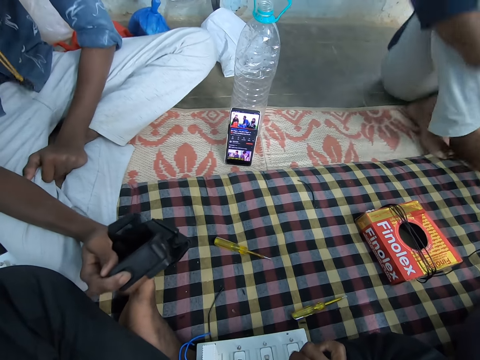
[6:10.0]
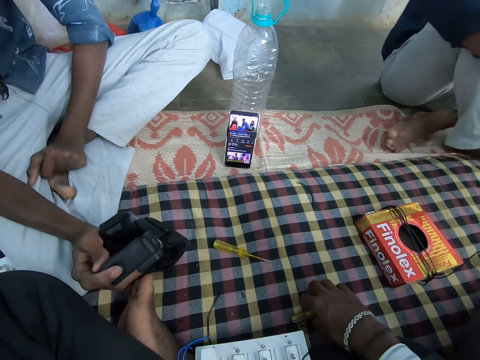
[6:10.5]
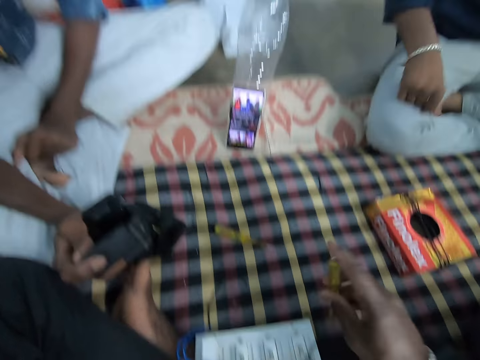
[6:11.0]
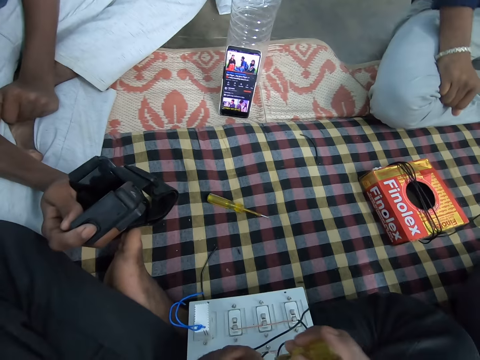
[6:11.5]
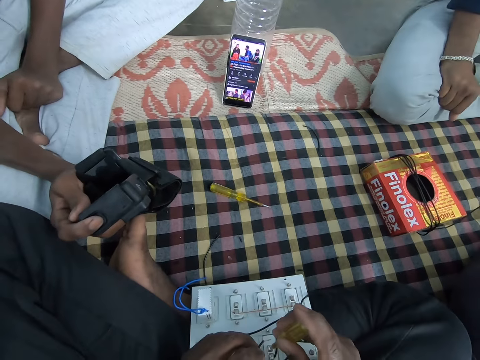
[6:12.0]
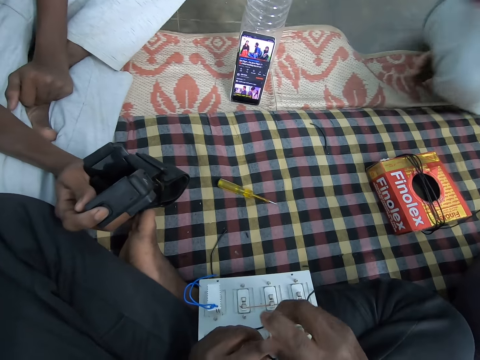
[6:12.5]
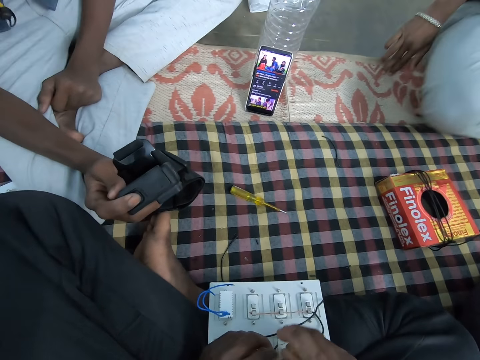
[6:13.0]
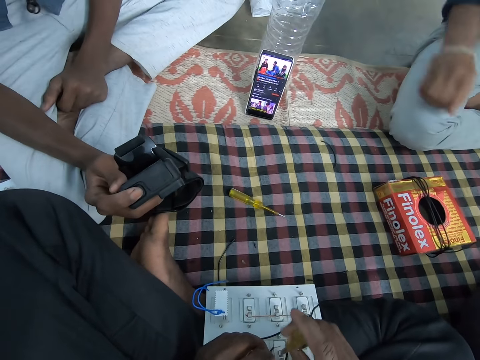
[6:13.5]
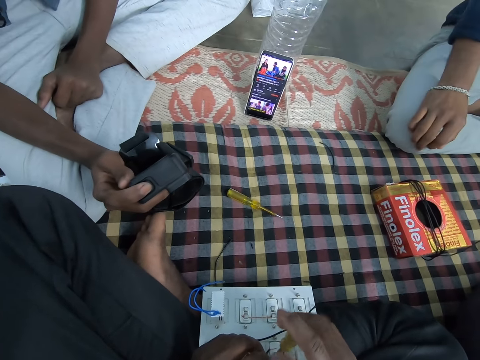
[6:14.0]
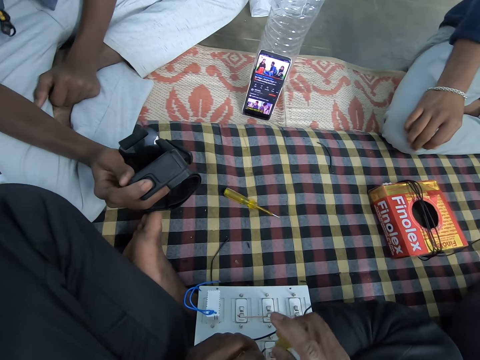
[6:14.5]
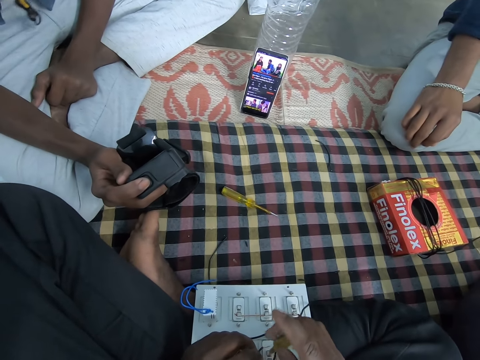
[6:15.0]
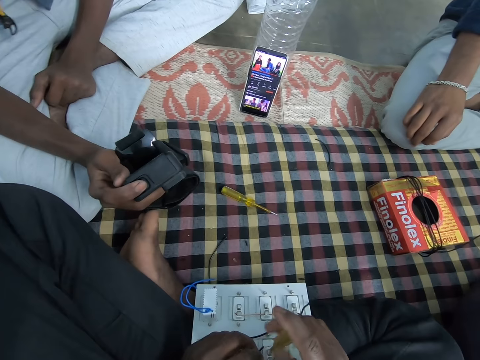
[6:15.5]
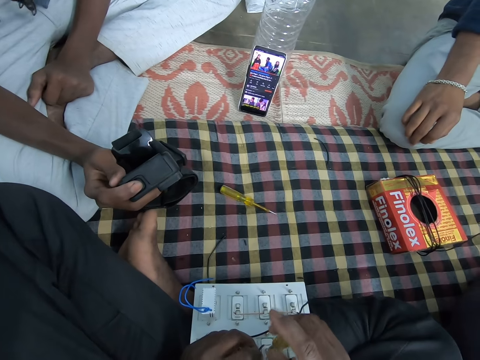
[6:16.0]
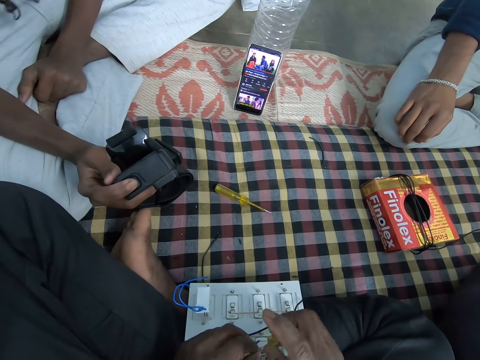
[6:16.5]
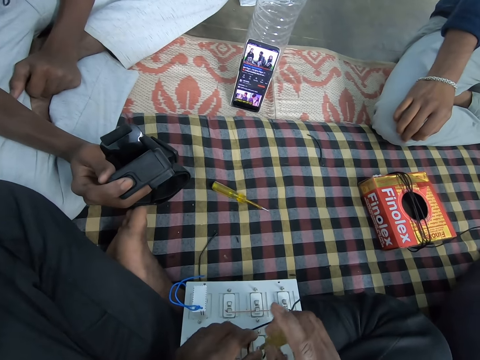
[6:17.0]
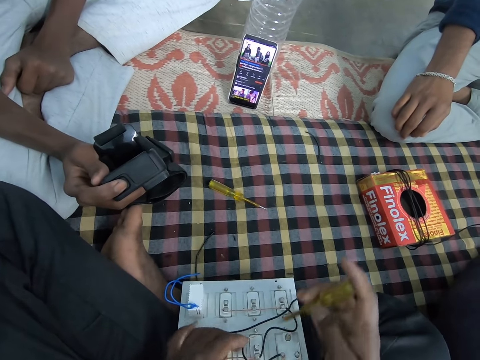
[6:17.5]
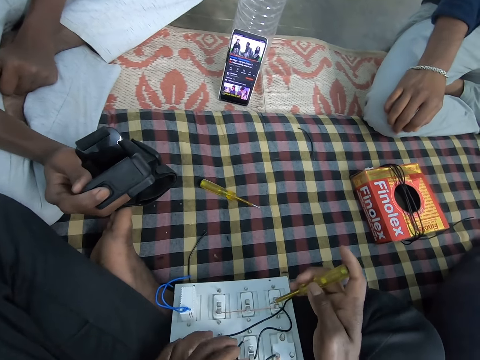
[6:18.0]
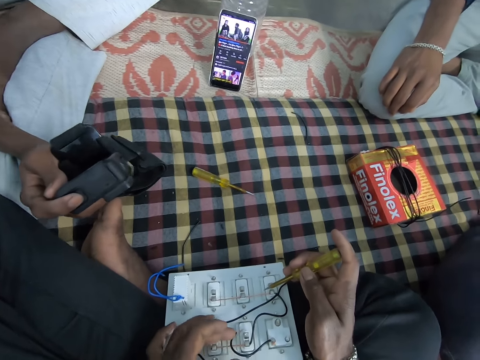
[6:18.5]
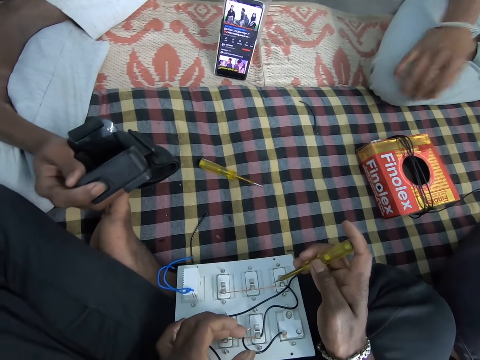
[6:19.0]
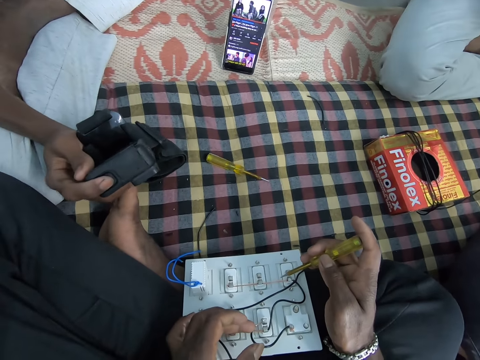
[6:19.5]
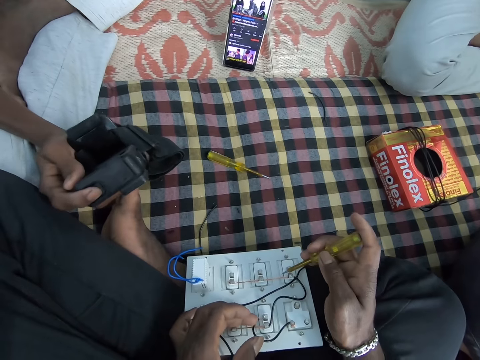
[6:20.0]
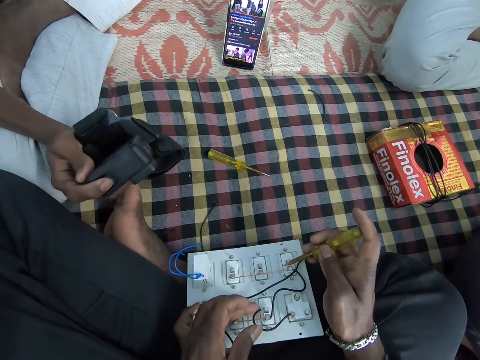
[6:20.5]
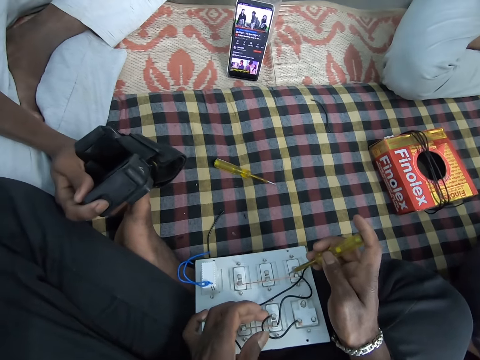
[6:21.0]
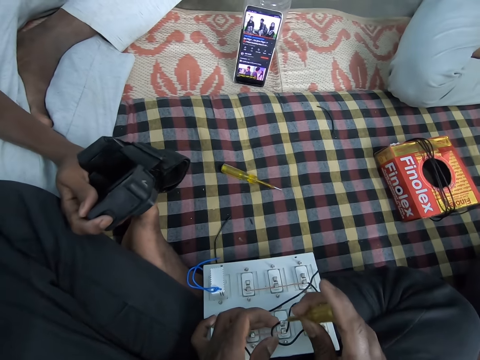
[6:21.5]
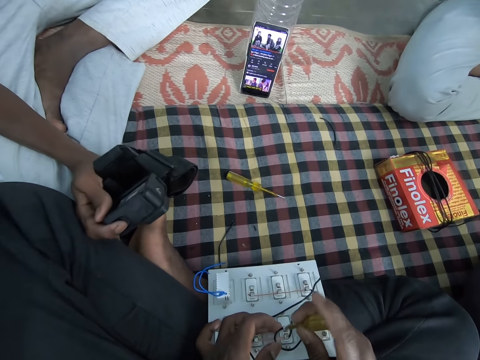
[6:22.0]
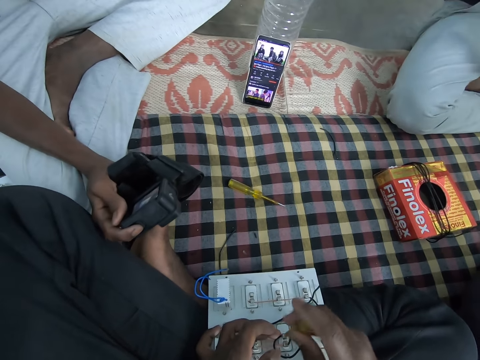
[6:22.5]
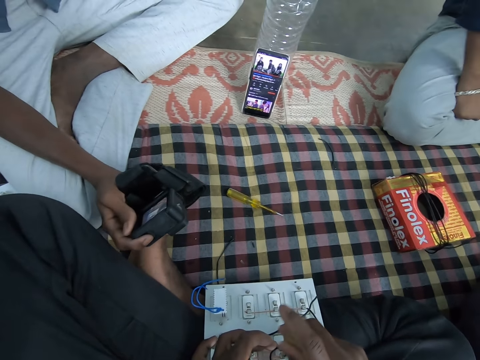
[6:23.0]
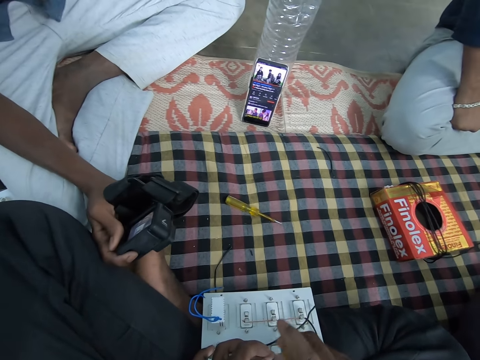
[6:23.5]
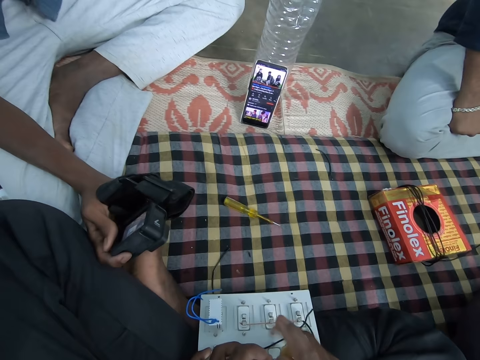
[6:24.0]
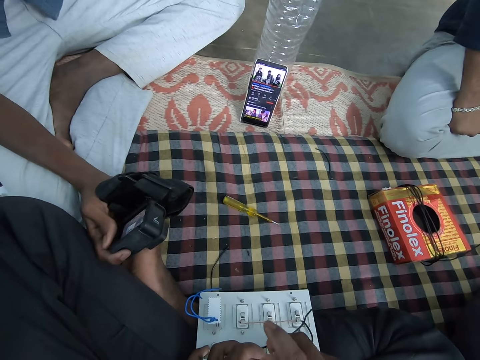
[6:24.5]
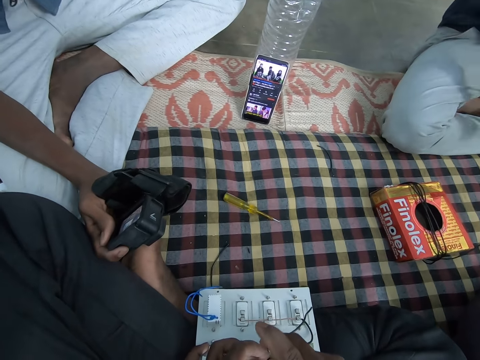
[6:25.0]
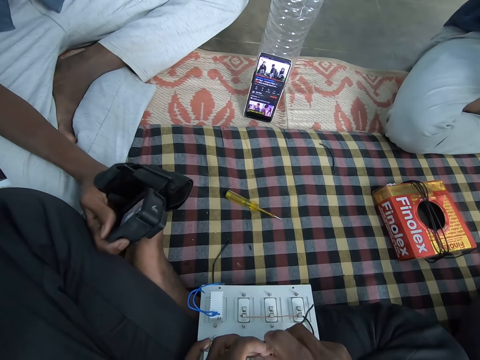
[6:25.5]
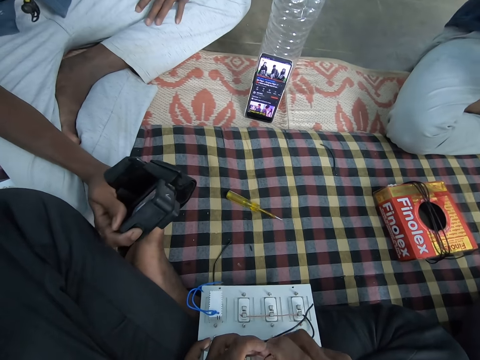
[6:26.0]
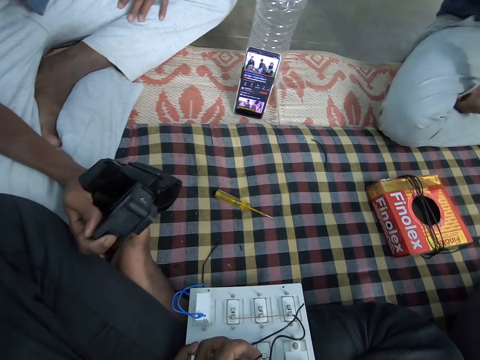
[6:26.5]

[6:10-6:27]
A person sits on a floor. The camera wearer picks up the screwdriver from the bed with his right hand. He unscrews the bolt on the electric circuit board with the screwdriver in his right hand. He inserts the wire in his left hand in the electric circuit board on his lap. He screws the bolt on the electric circuit board with the screwdriver in his right hand.

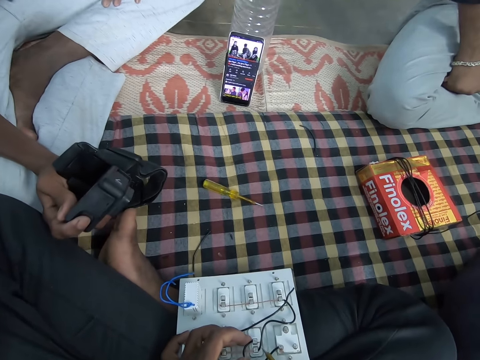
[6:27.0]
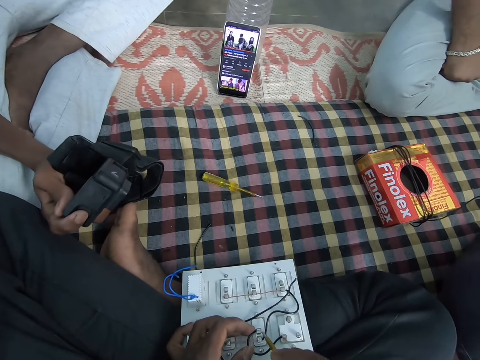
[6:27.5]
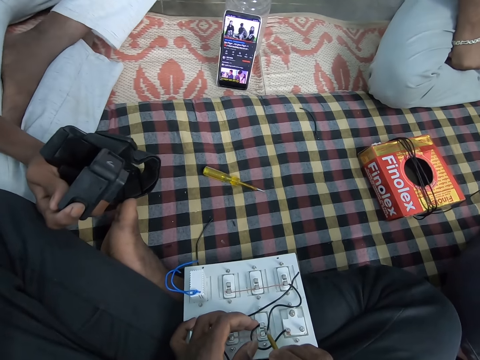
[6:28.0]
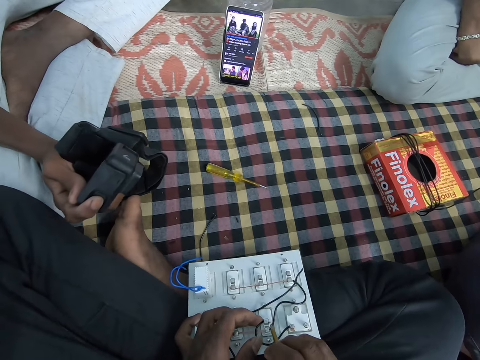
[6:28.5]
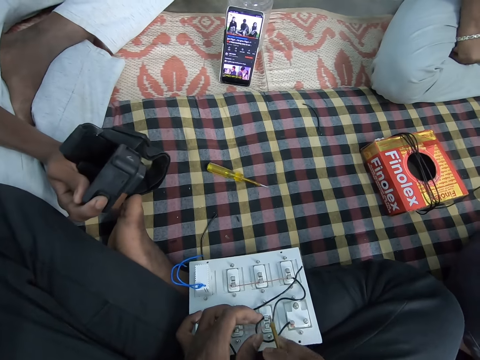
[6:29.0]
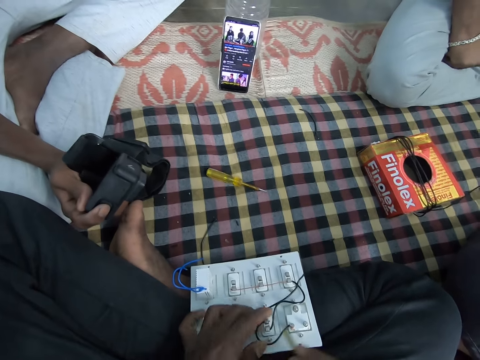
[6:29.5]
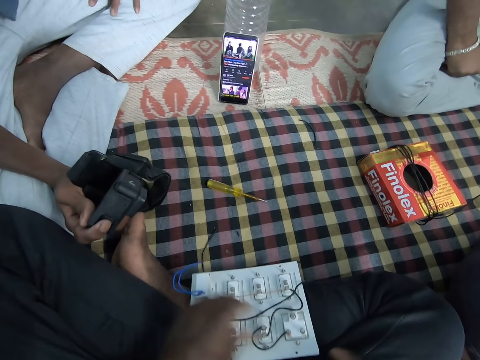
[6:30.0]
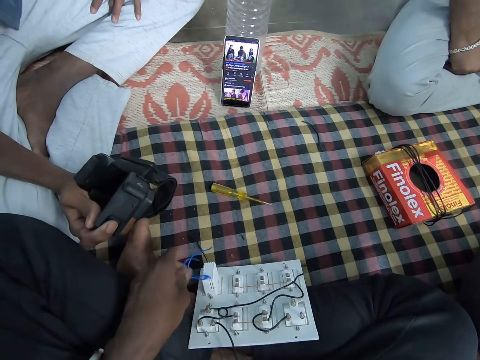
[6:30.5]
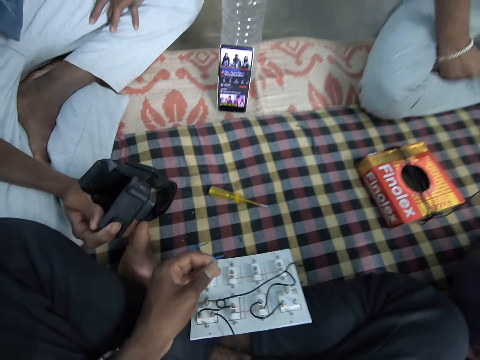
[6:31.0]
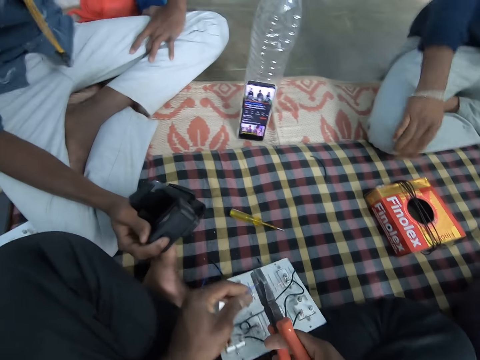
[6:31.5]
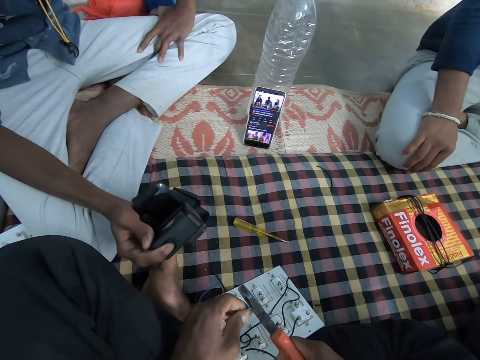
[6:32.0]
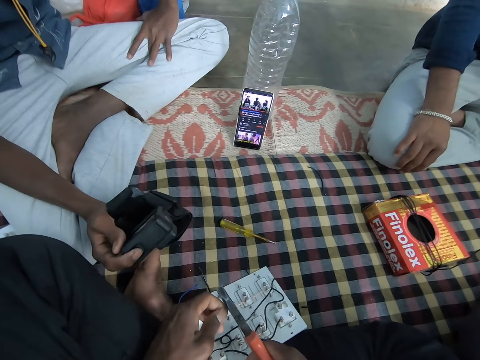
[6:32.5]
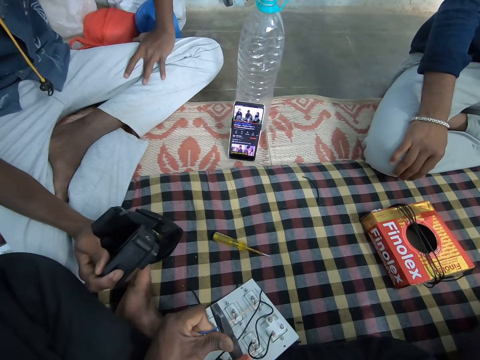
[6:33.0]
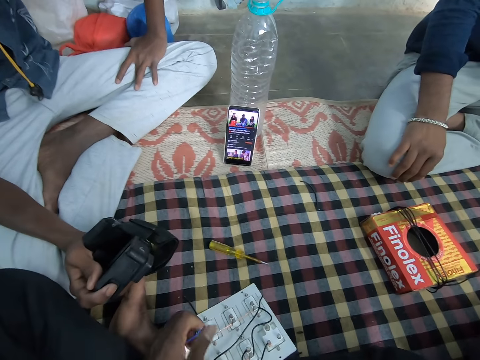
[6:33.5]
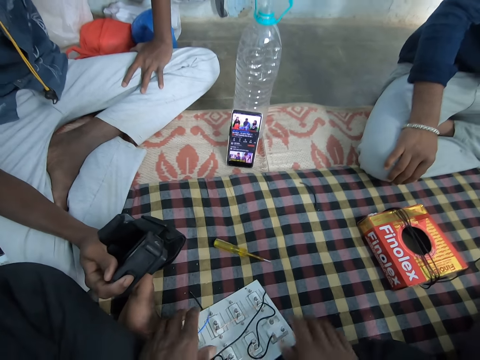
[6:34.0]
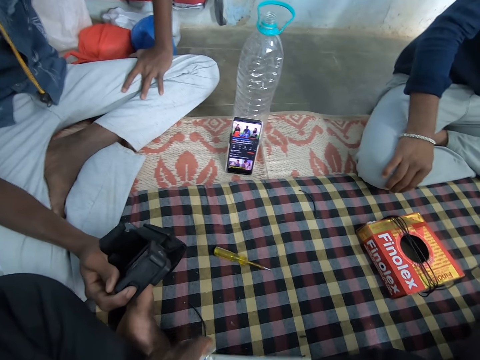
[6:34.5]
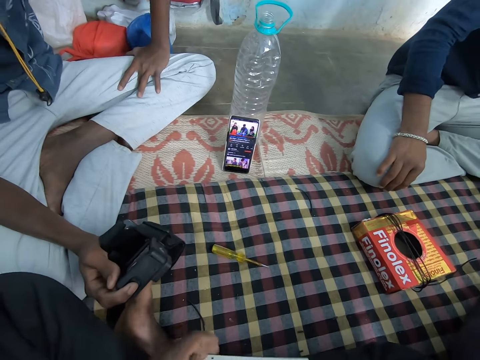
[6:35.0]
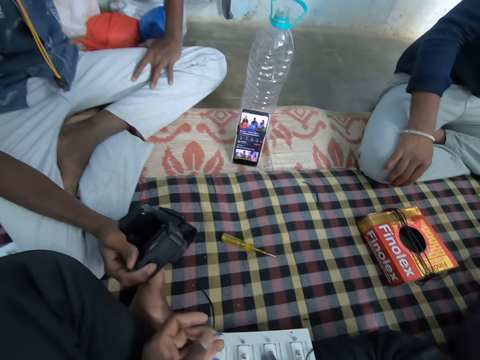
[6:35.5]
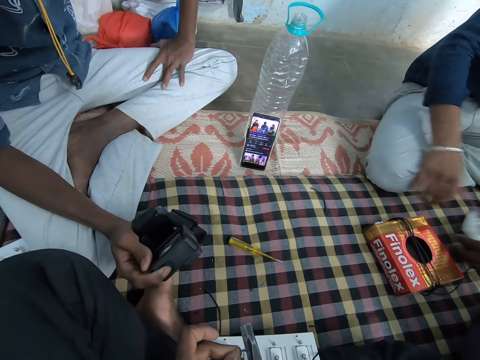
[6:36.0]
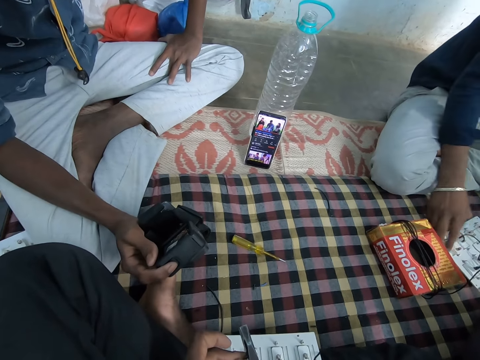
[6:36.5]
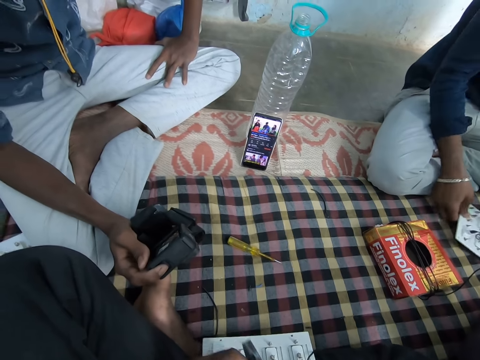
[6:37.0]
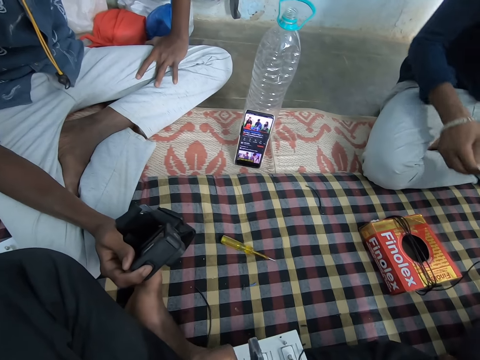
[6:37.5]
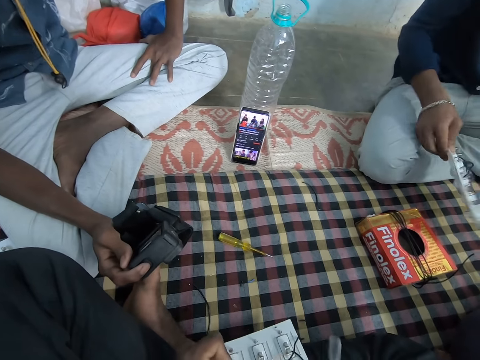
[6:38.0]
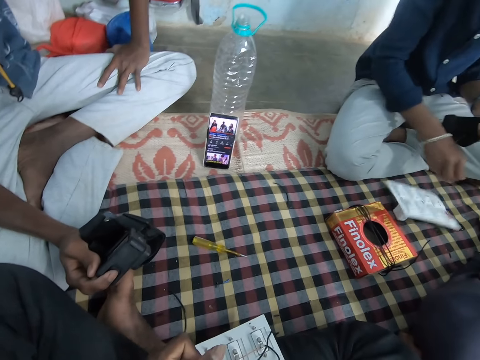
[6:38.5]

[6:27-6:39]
The camera wearer holds the electric circuit board with his left hand. He holds the wire on the electric circuit with his left hand. He pulls the wire from a mother board. He cuts the wire in his left hand with the plier in his right hand. He removes a wire conductor with the pliers. He moves the electric circuit board on his lap with both hands. He cuts the wire in his left hand with the plier in his right hand. A man collects an electric circuit board from another man with his right hand. The camera wearer removes the wire conductor with the pliers. The first man drops the electric circuit board on the bed with his right hand. The camera wearer drops the plier on his lap with his right hand.
